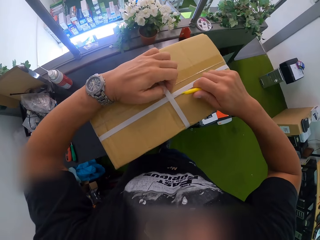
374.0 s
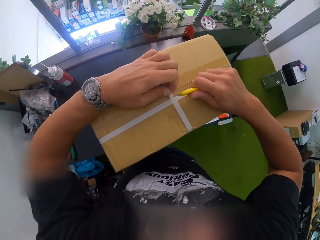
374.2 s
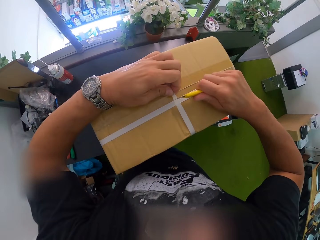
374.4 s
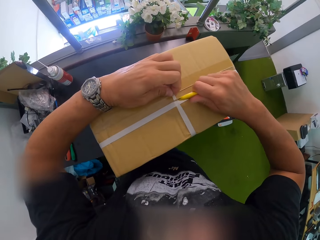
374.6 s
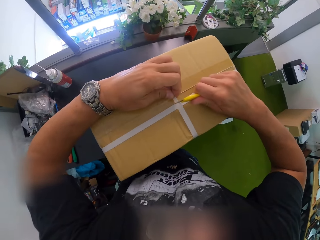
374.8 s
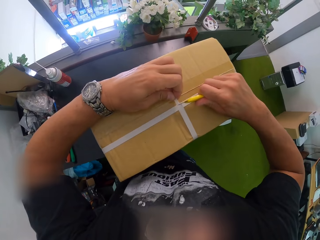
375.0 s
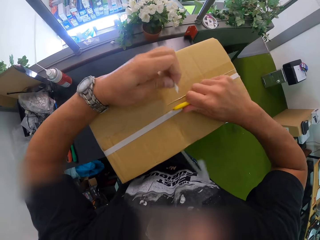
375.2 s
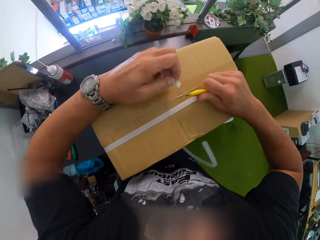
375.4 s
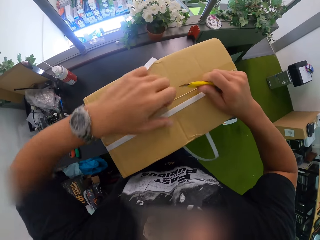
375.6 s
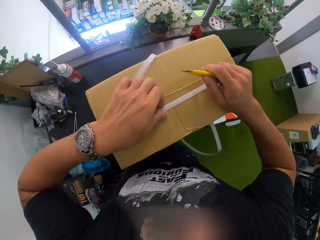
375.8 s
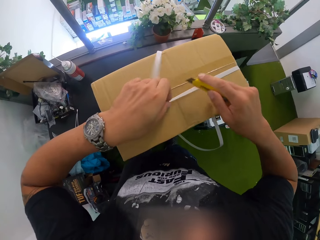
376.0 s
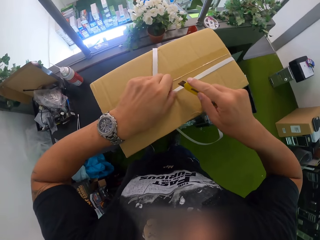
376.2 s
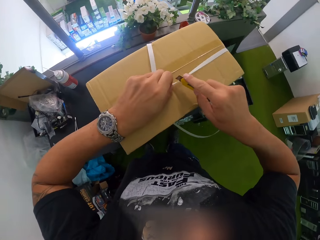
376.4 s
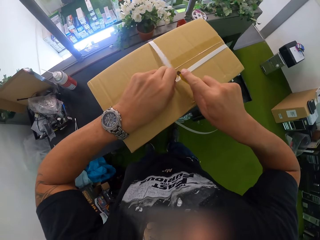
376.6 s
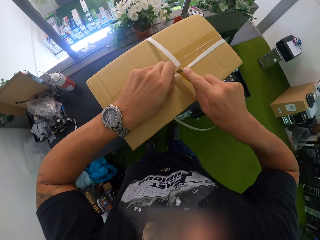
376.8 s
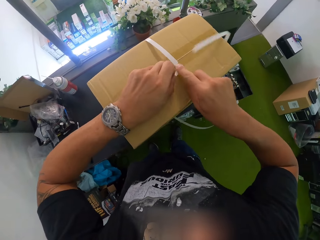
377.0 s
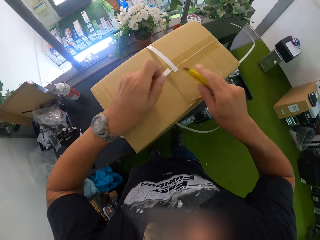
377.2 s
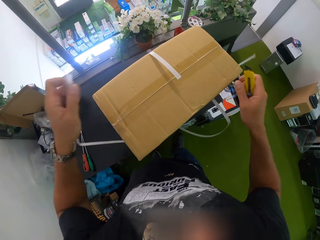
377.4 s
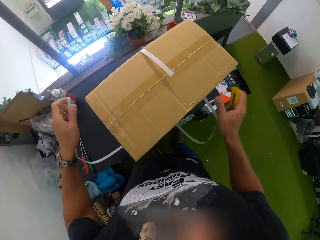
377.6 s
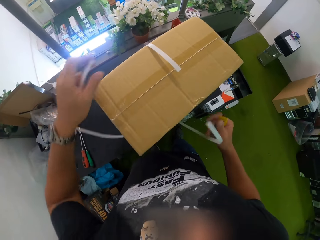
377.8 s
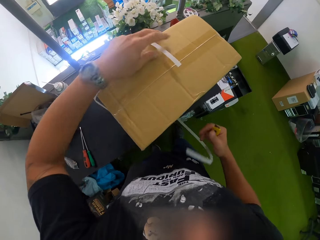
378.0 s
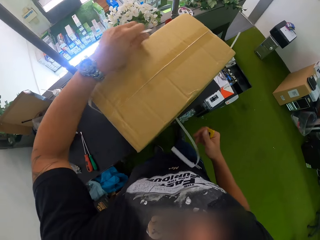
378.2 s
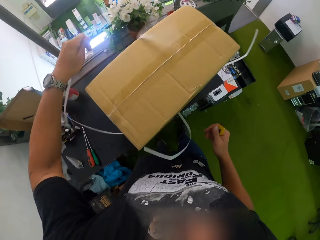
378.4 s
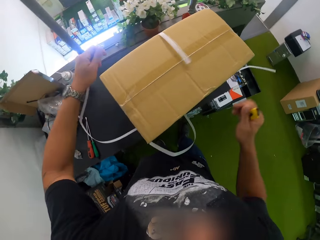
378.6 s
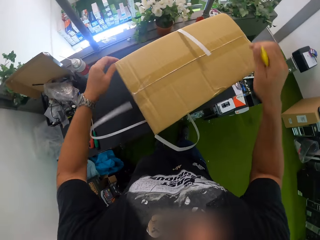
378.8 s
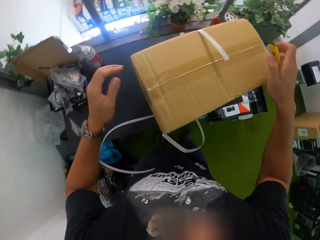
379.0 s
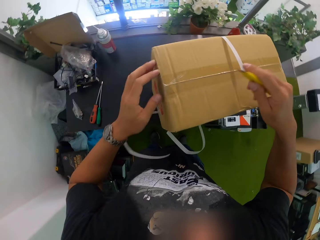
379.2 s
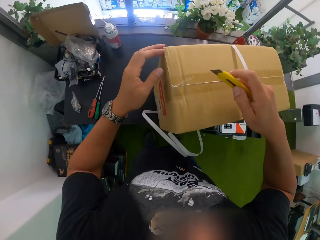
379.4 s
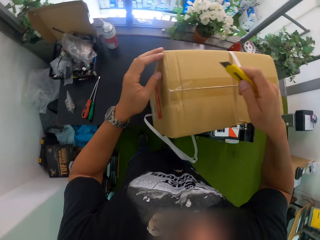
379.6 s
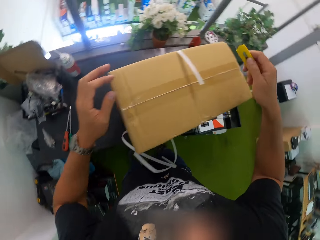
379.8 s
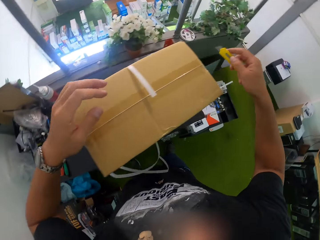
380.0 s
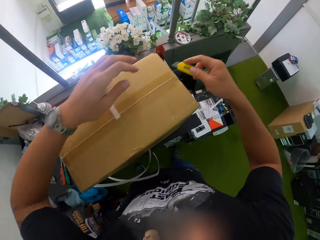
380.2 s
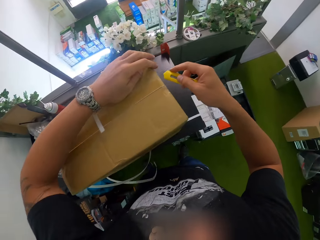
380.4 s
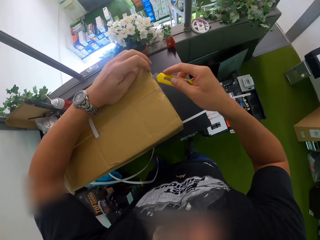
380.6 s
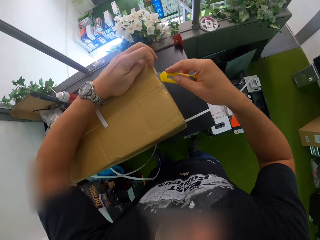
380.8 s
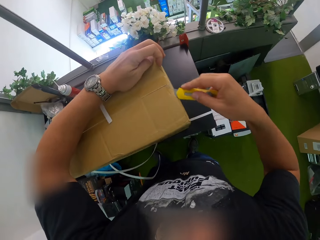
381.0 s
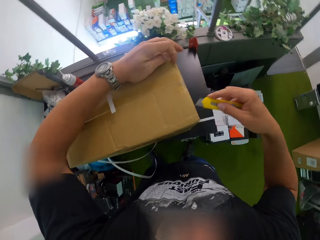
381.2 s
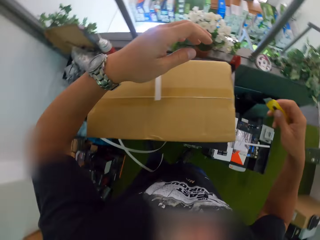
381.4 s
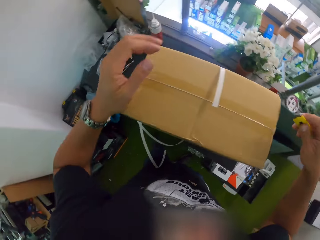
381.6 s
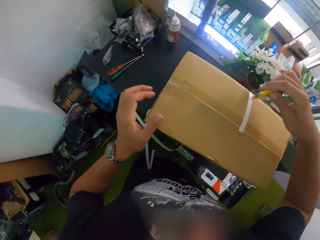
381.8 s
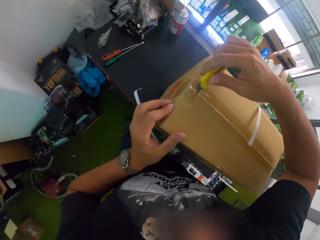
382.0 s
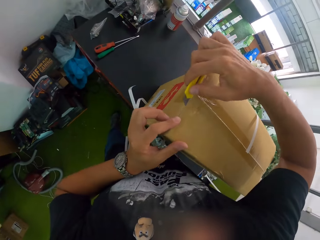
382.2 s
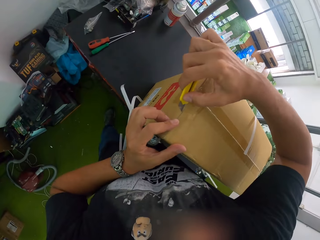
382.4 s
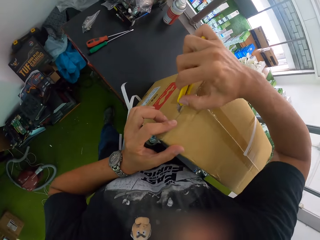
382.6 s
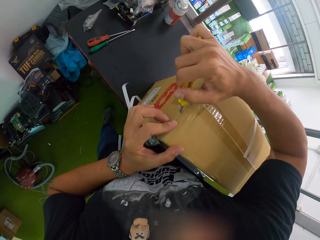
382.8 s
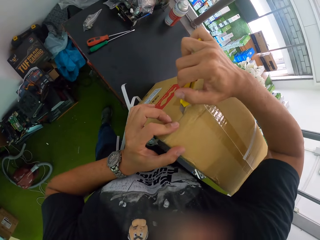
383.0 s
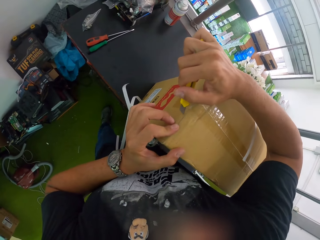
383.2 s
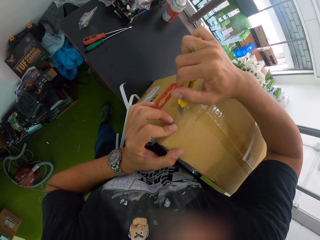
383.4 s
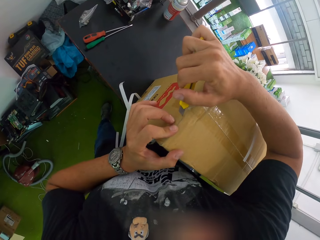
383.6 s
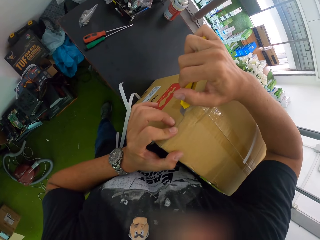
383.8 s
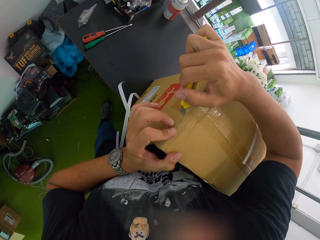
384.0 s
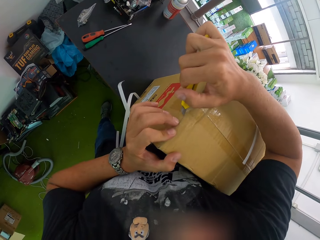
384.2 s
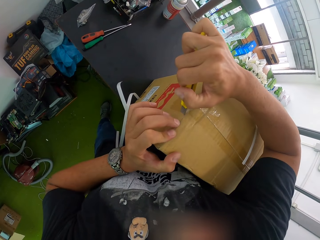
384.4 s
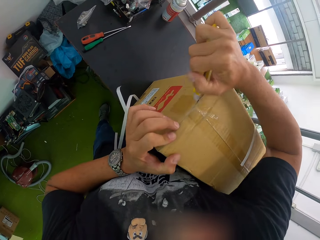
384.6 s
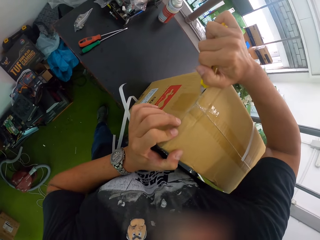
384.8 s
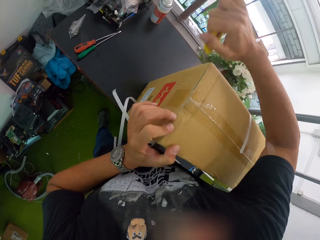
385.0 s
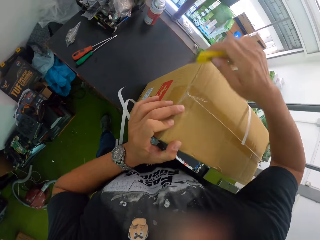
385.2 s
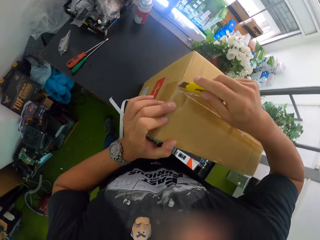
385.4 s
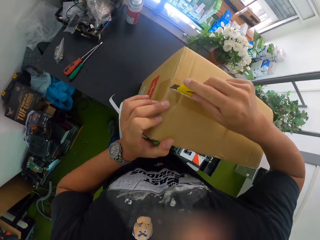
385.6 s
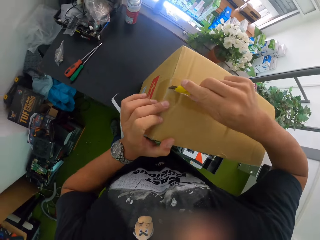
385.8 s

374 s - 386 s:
The camera wearer cuts a white box strap on a cardboard box with a sliding utility knife in his right hand. He cuts the white box strap on the cardboard box again. He cuts through the packing tape on the cardboard box with the sliding utility knife in his right hand. He opens the carton.

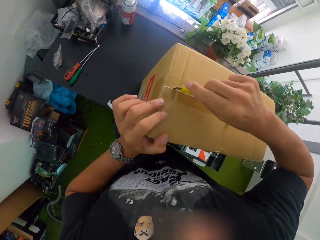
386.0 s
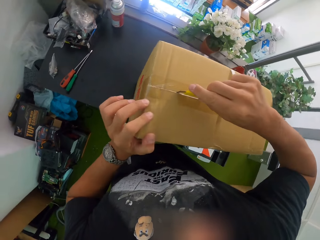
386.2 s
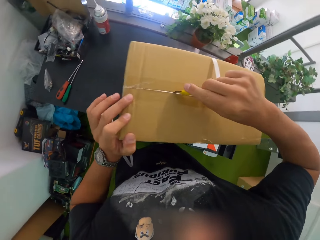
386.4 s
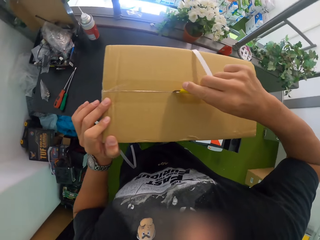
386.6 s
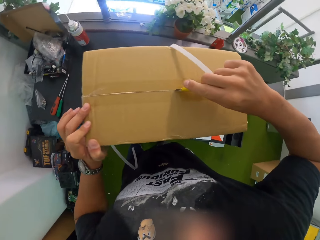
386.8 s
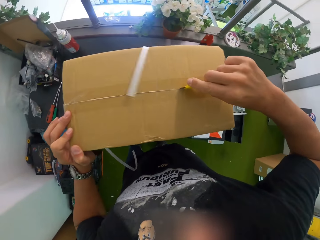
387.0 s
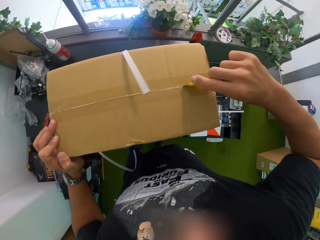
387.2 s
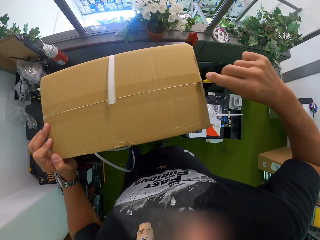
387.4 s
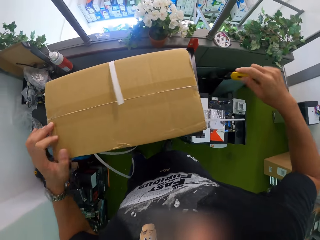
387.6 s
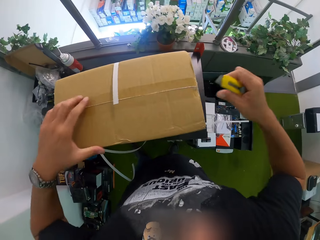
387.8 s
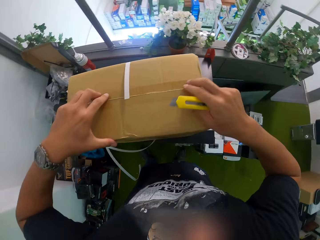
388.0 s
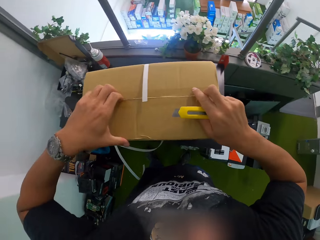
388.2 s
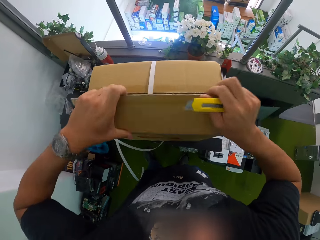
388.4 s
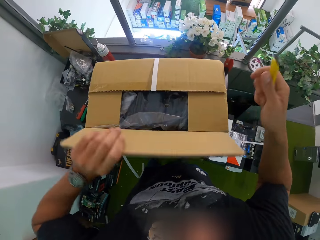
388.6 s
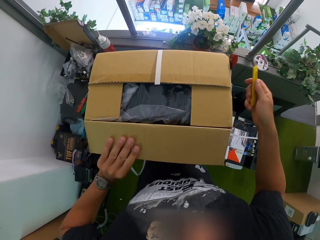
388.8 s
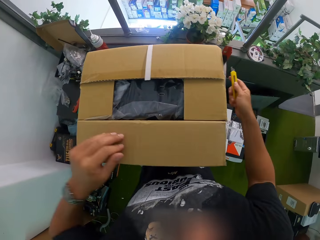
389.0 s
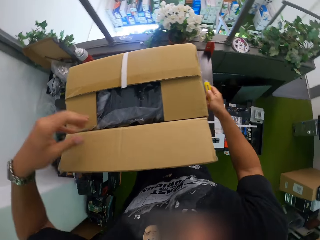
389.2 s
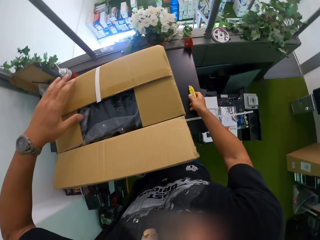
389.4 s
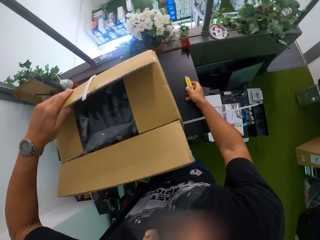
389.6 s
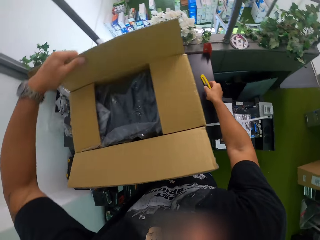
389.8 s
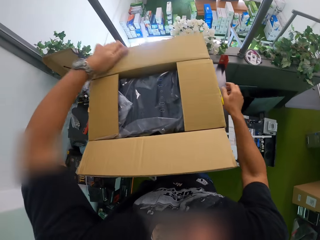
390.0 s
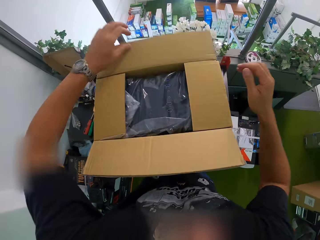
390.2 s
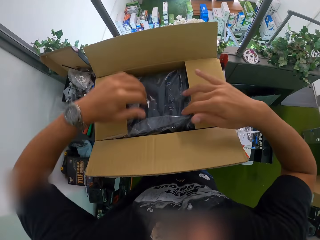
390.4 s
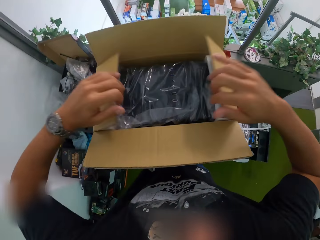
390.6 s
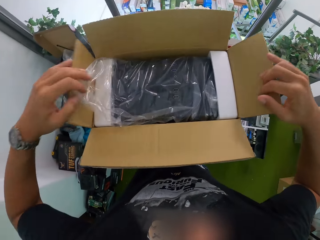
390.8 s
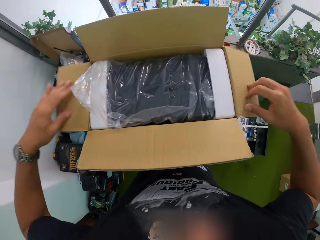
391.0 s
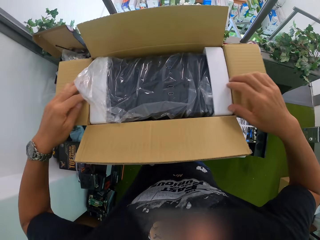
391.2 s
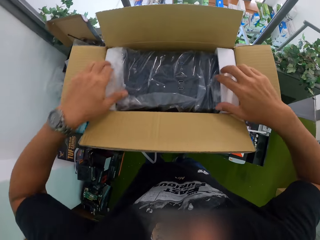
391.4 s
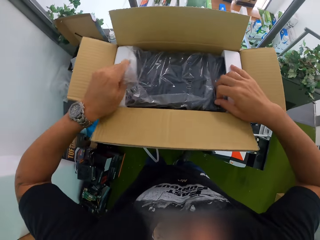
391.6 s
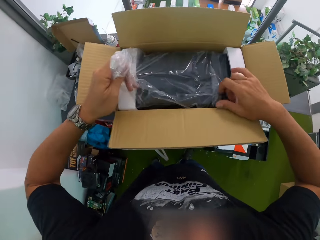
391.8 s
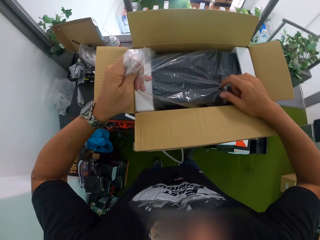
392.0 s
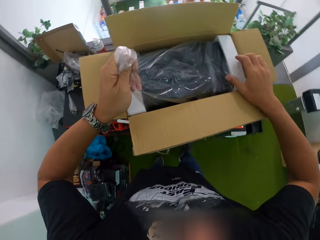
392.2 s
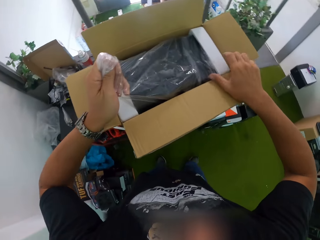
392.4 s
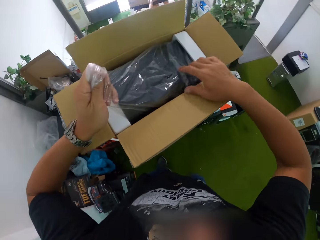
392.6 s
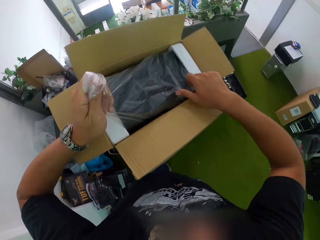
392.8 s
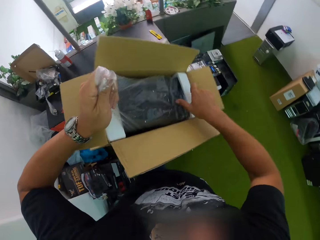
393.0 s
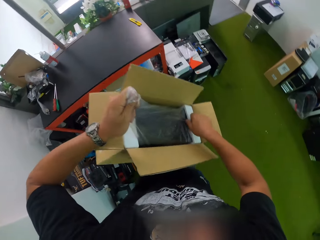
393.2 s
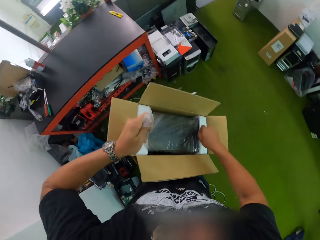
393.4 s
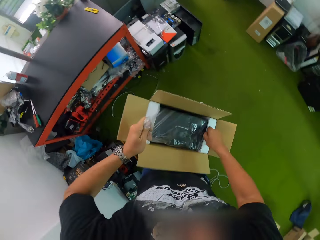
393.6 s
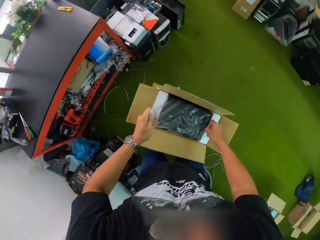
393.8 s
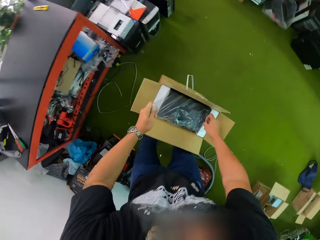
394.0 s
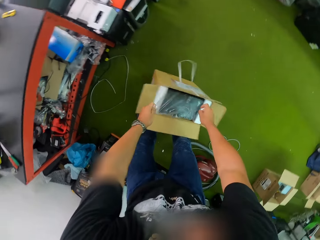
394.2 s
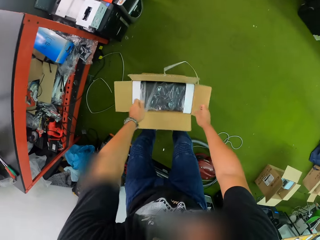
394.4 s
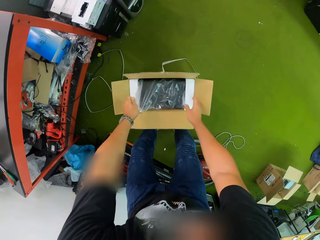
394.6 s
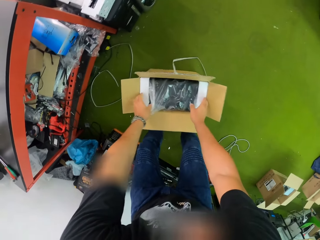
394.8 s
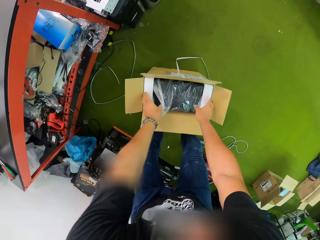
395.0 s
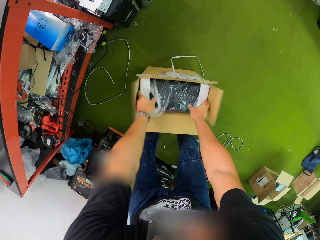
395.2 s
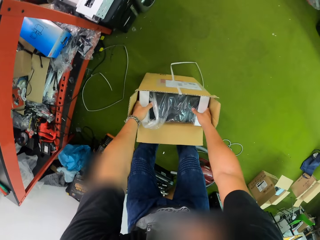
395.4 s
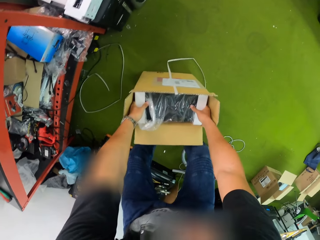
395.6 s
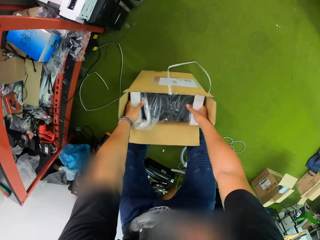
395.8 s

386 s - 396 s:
The camera wearer opens the cardboard box with both hands. He grabs a poly bag with his left hand. He drops the cardboard box on the floor with both hands. He removes a computer case from the cardboard box with both hands.
